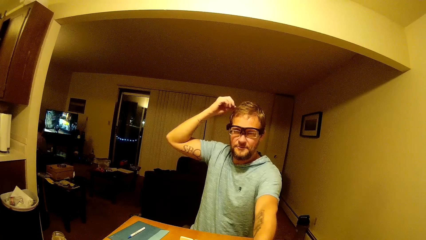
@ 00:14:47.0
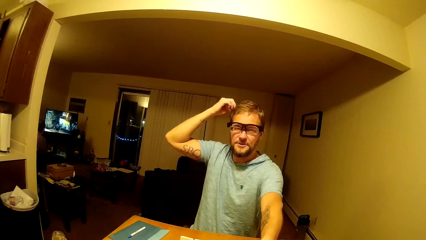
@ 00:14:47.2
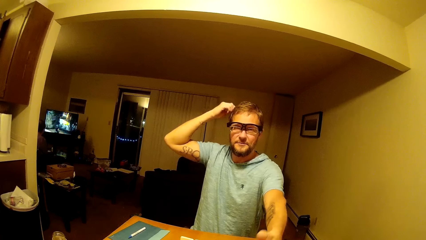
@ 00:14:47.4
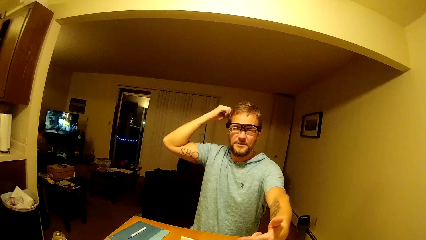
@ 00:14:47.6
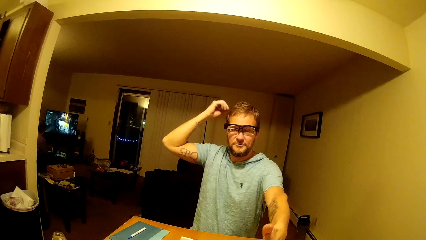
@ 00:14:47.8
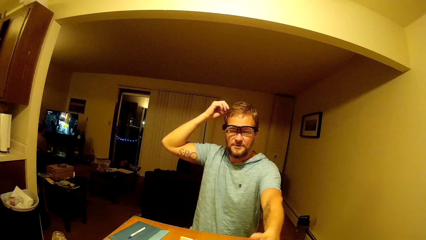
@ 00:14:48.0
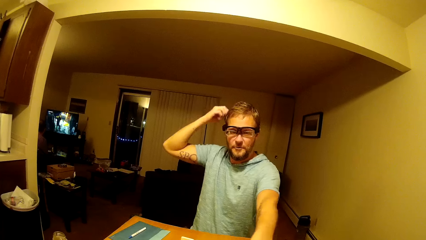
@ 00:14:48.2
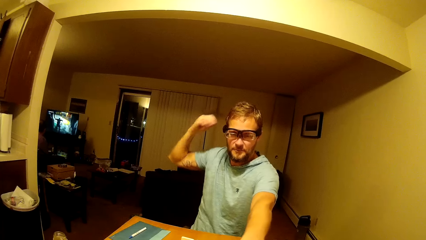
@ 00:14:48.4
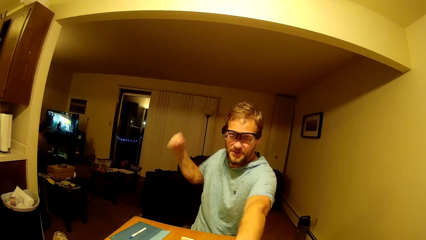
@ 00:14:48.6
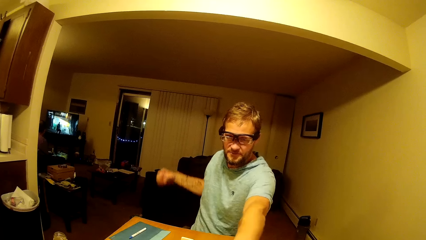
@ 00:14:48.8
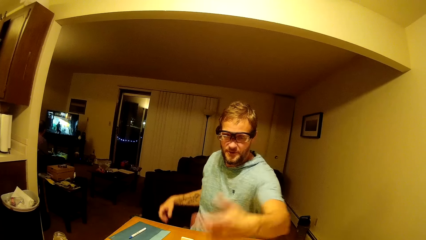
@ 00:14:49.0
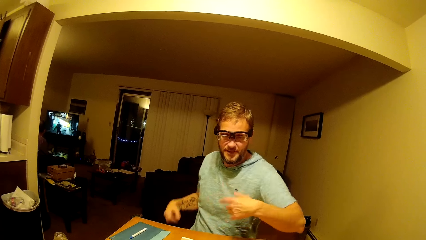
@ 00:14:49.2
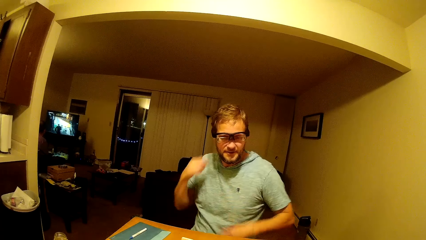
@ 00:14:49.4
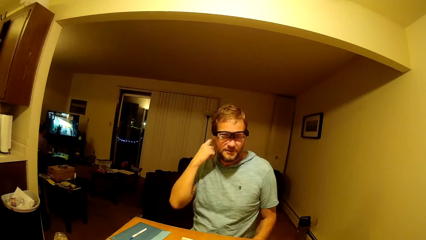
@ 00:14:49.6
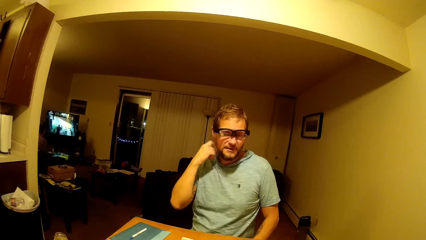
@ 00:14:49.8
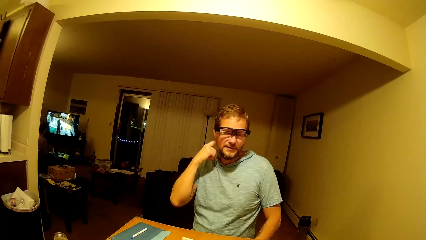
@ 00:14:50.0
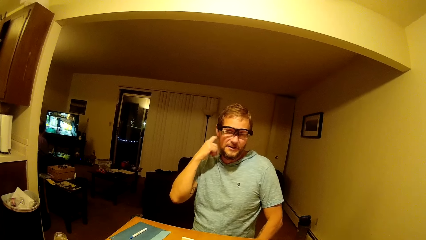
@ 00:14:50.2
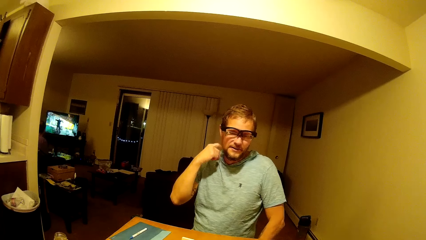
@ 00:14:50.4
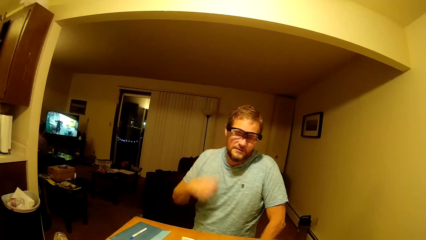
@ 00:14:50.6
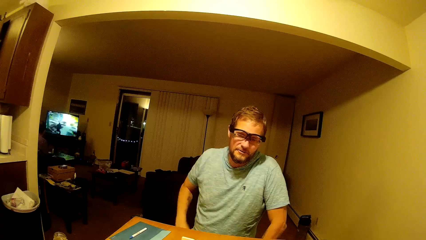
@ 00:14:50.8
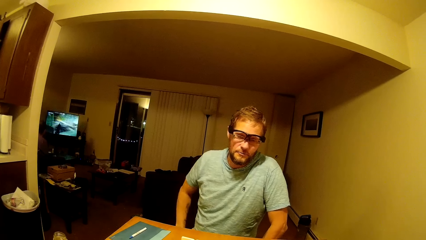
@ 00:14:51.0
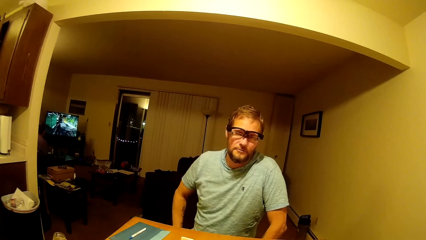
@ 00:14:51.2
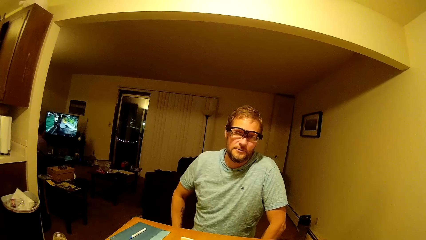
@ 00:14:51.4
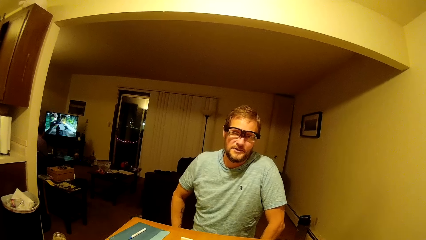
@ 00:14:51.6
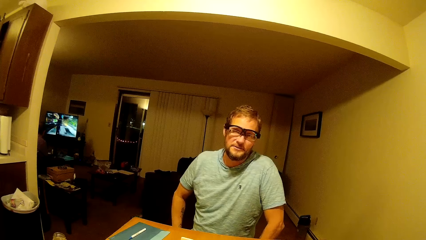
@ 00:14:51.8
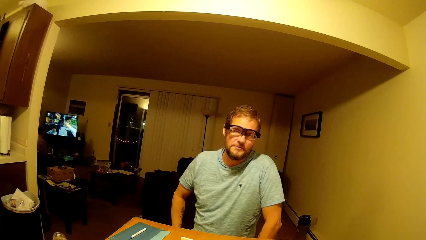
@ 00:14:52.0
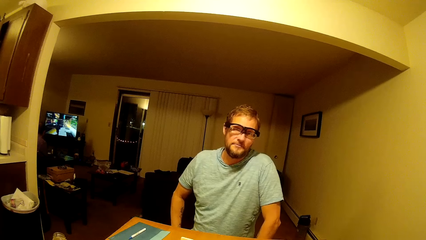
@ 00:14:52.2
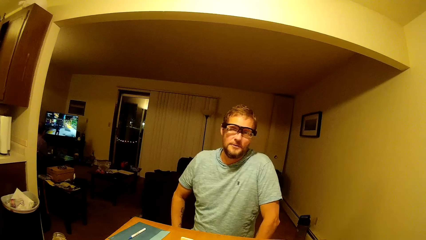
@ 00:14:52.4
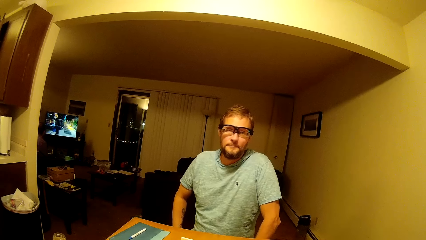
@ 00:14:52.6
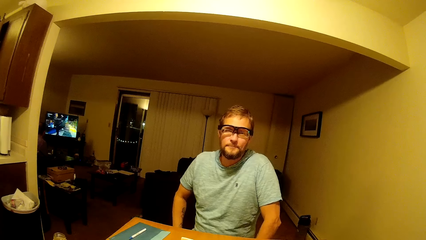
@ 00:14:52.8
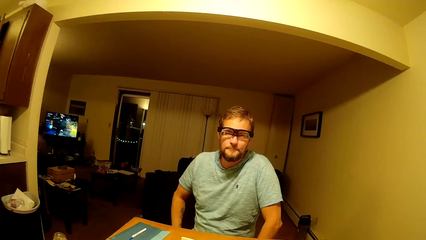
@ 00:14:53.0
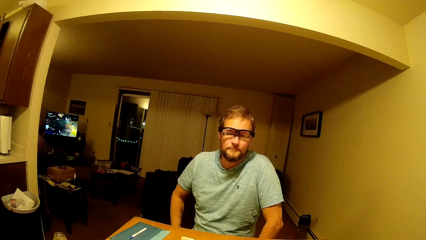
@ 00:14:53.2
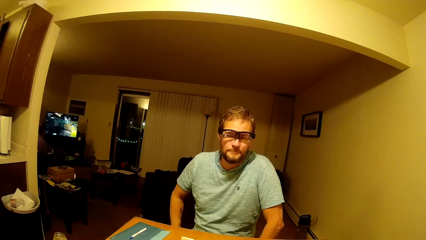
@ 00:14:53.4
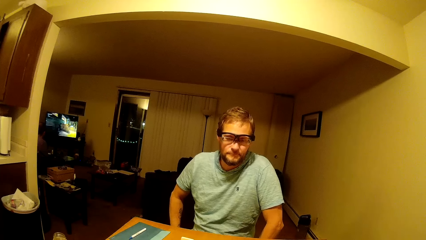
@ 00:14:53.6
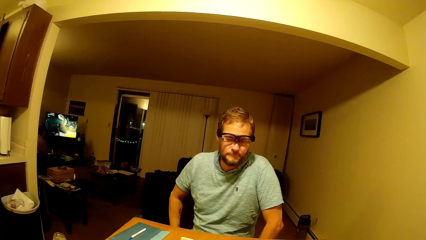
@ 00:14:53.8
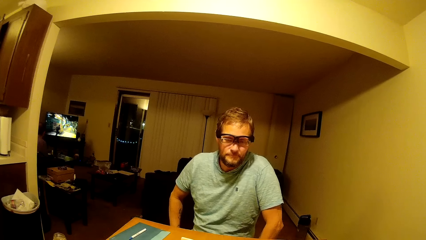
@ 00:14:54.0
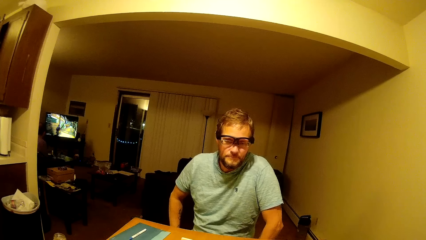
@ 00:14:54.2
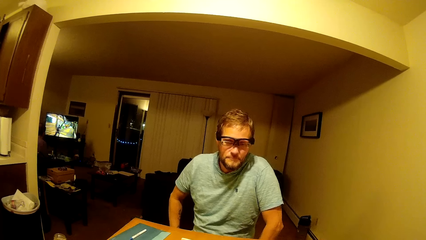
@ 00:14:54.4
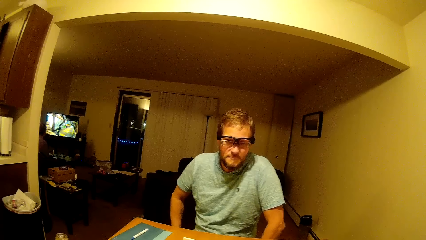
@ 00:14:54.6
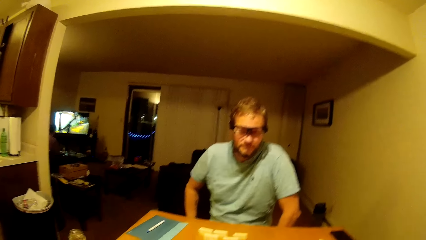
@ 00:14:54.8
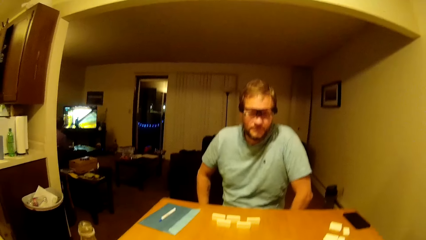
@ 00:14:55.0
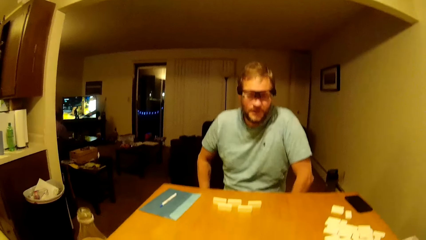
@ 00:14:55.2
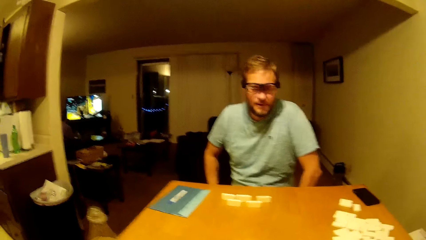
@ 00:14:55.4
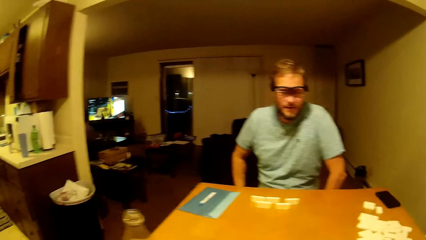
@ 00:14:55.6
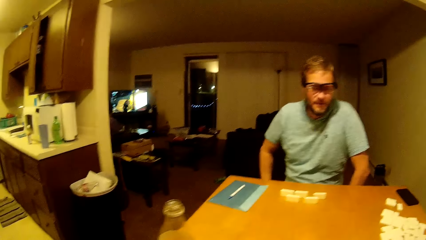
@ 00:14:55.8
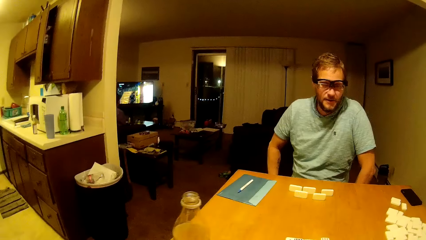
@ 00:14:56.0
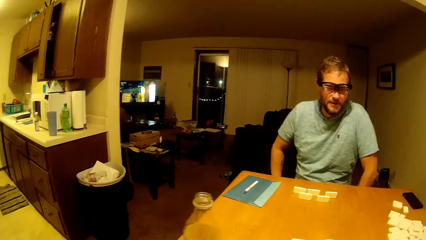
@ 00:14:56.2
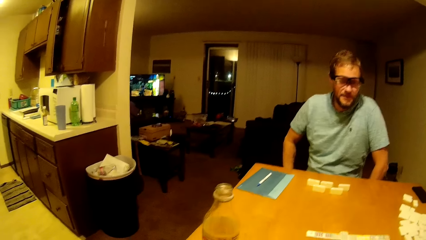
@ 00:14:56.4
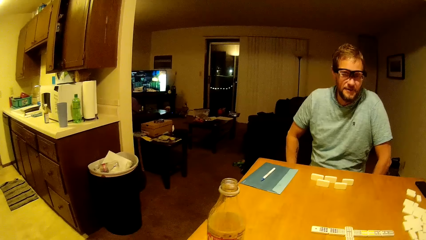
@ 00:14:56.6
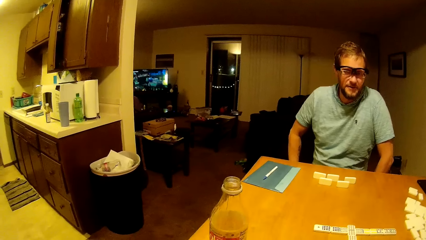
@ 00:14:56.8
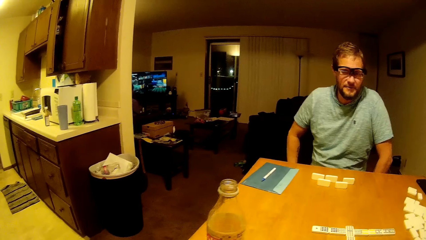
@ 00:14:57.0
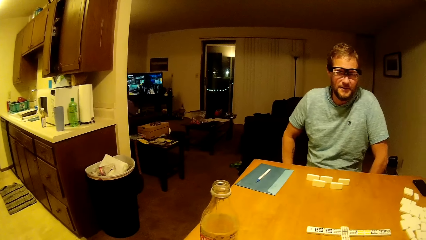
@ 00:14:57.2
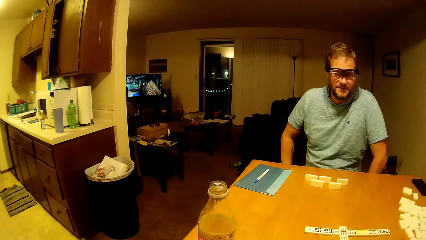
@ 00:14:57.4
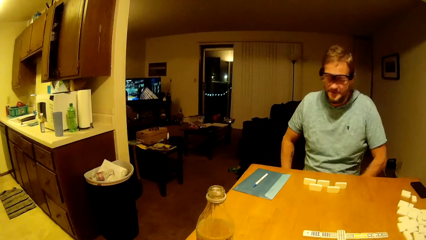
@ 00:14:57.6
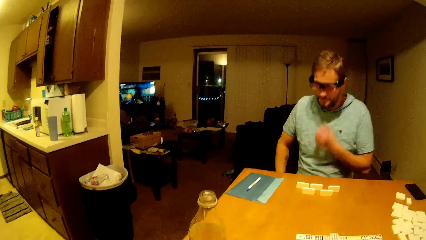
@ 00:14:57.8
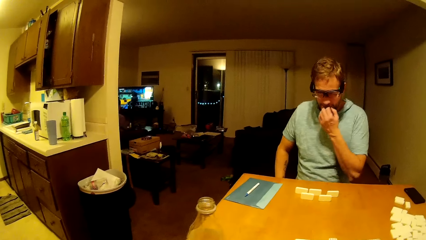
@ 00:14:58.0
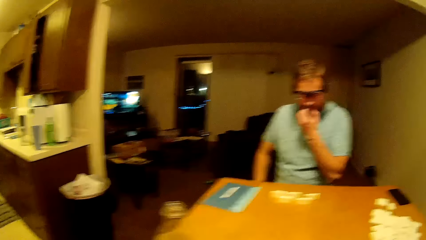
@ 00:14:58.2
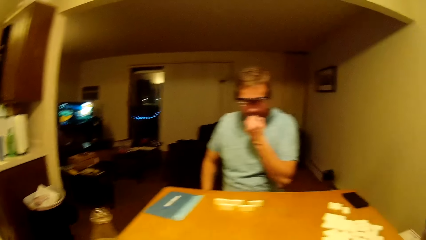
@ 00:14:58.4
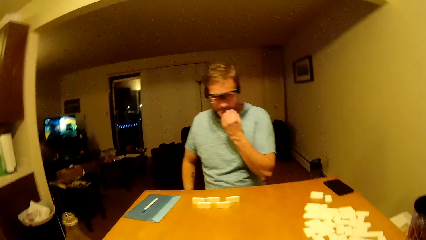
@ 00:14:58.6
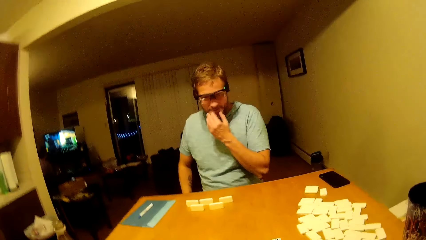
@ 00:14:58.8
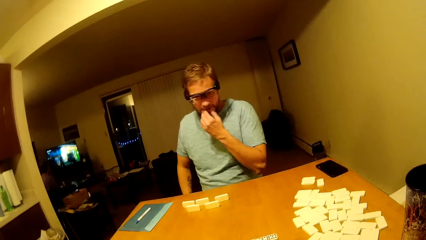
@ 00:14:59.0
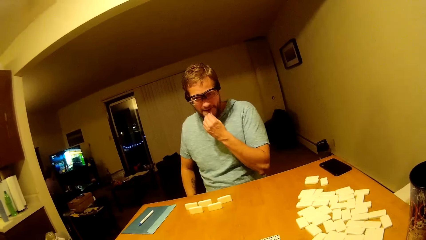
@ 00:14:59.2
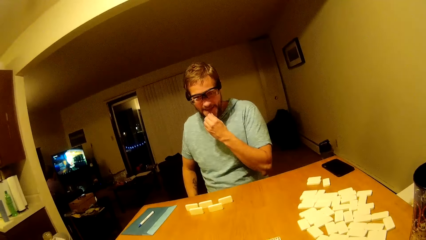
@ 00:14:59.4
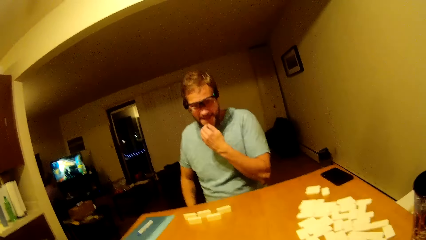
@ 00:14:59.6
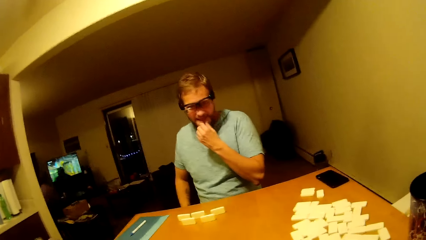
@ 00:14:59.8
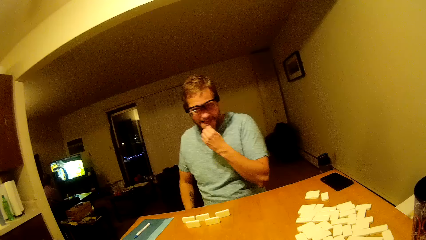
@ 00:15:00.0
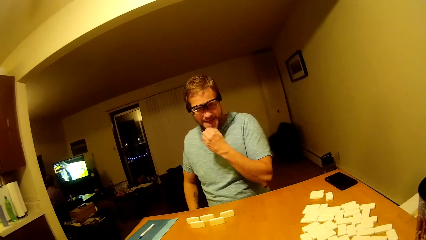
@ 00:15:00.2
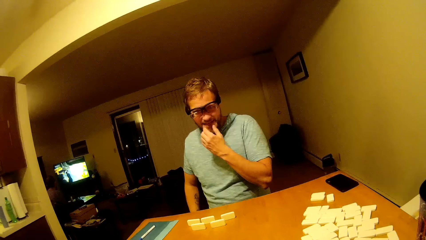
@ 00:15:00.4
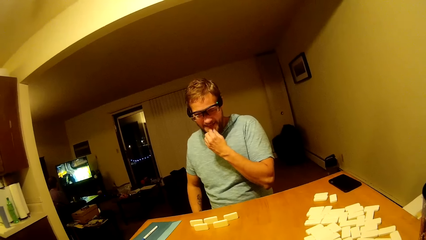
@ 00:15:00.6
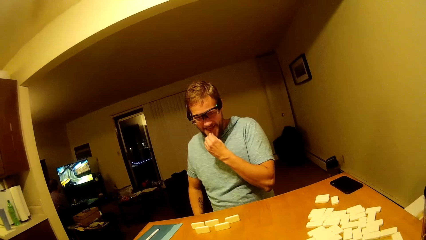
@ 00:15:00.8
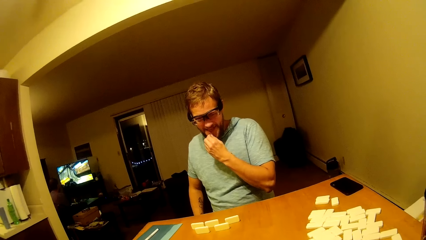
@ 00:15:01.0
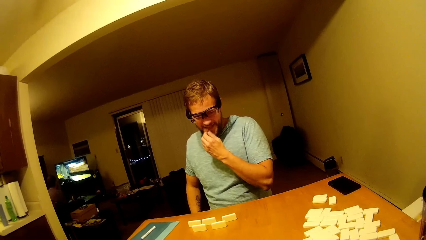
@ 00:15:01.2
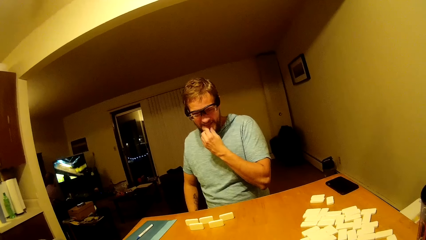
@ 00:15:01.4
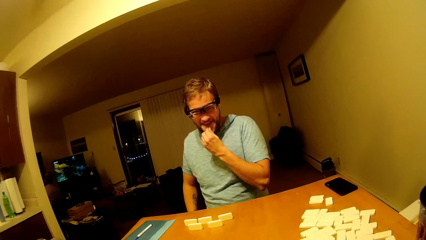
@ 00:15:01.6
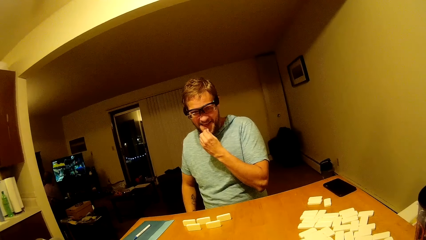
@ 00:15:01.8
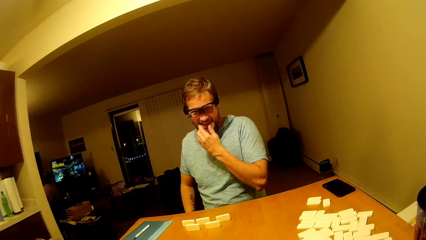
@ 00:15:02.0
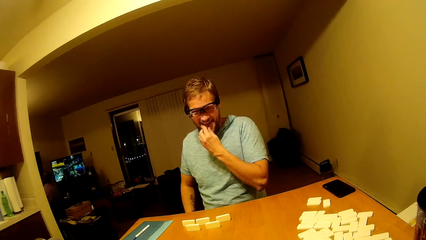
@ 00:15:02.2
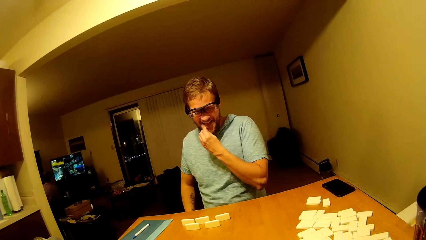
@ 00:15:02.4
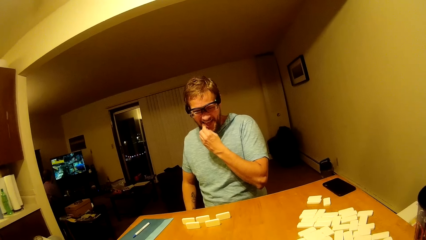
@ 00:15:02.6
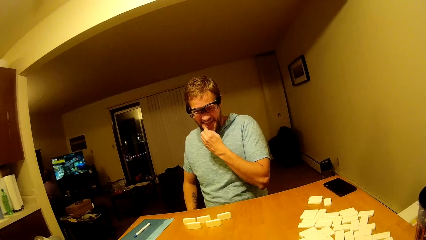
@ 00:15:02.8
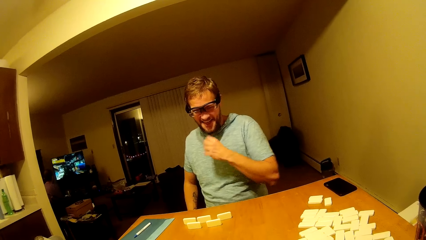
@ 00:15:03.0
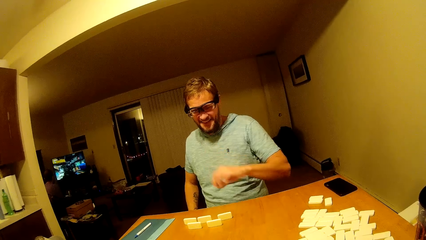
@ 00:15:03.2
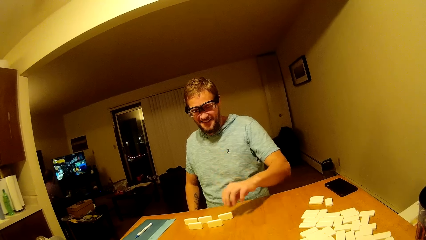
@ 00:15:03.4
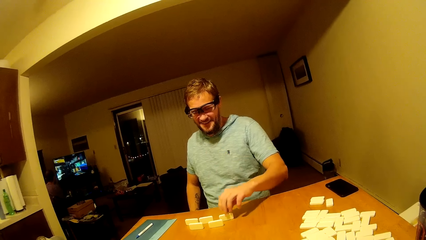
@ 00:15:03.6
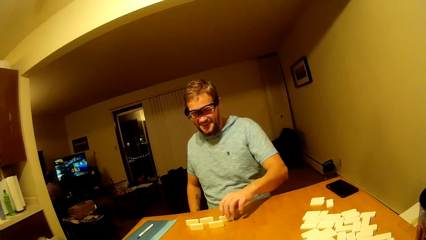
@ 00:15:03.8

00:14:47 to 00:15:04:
The camera wearer talks to a man.
